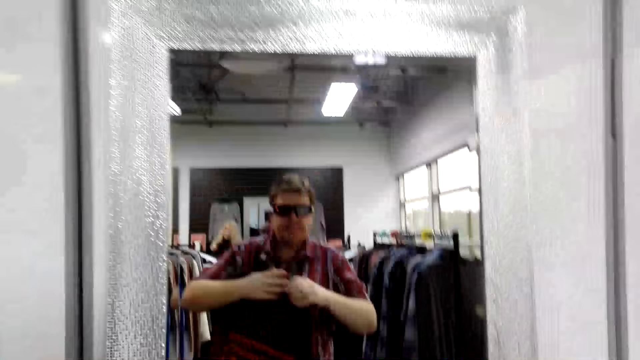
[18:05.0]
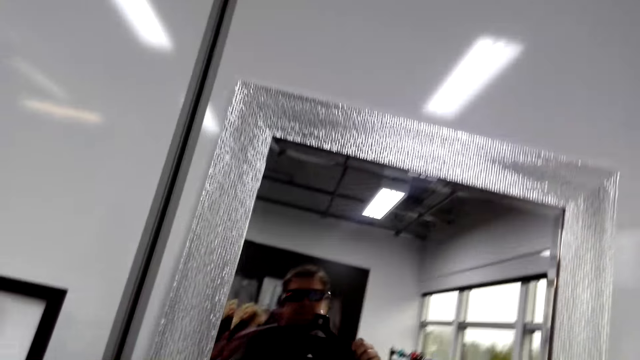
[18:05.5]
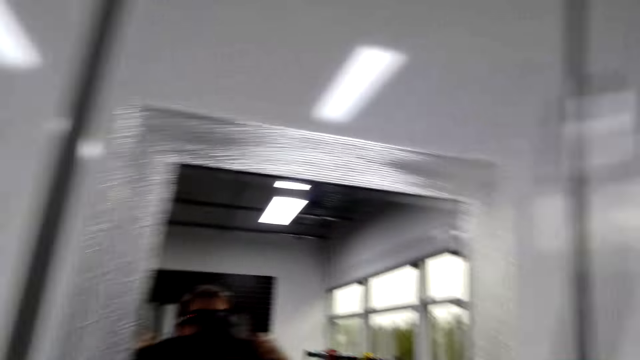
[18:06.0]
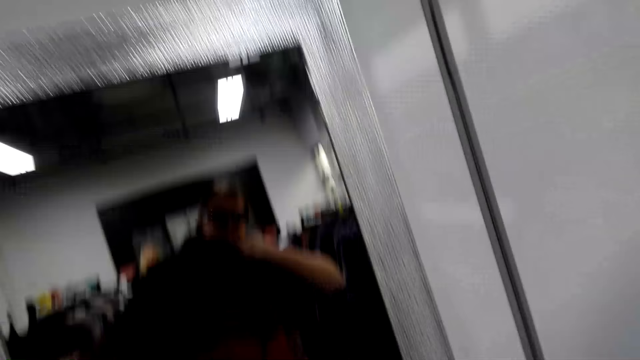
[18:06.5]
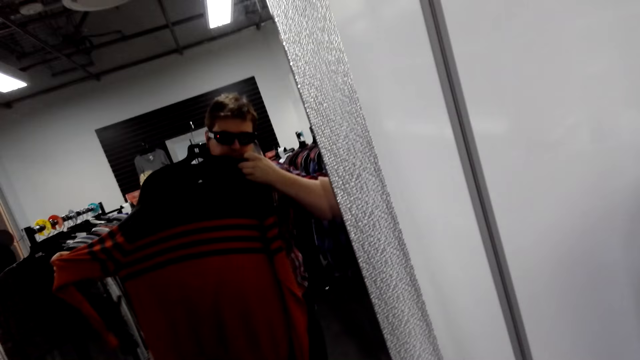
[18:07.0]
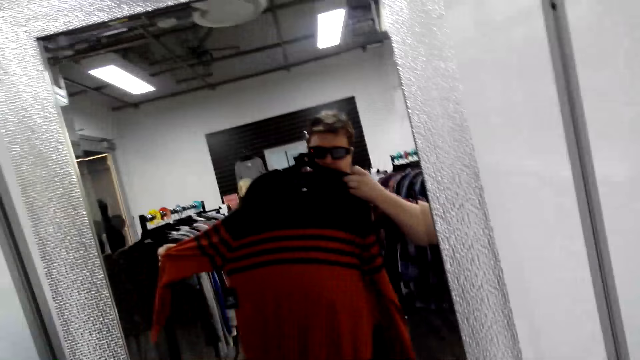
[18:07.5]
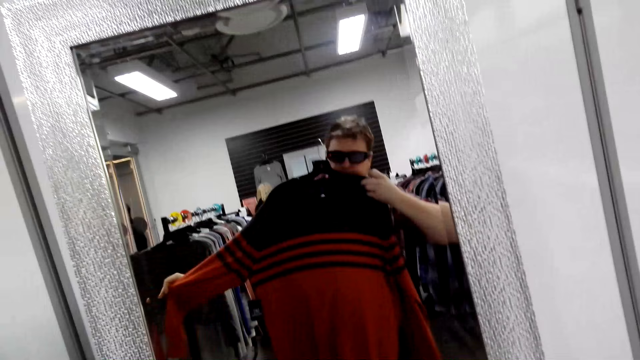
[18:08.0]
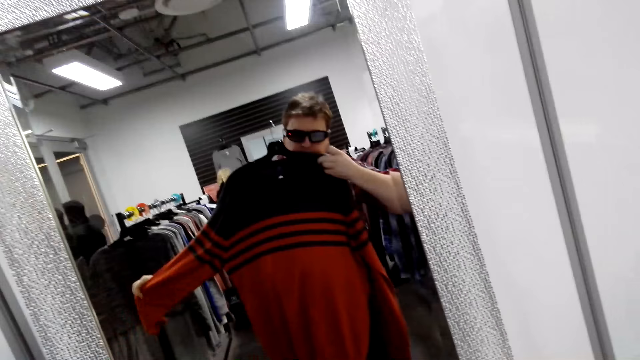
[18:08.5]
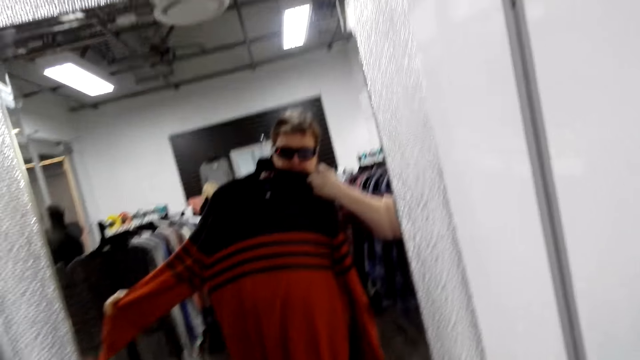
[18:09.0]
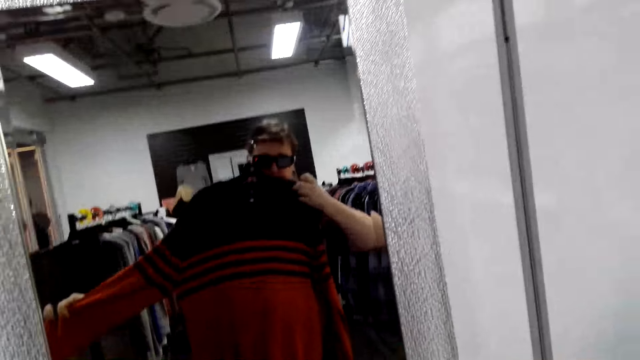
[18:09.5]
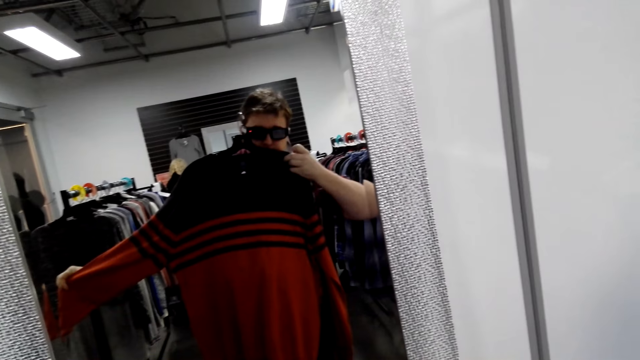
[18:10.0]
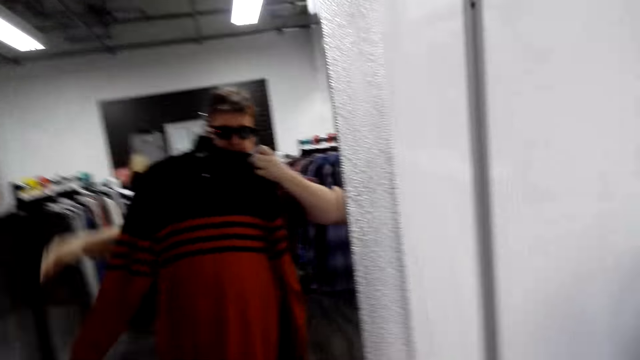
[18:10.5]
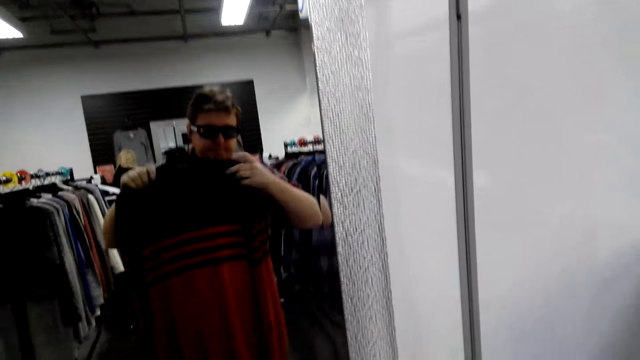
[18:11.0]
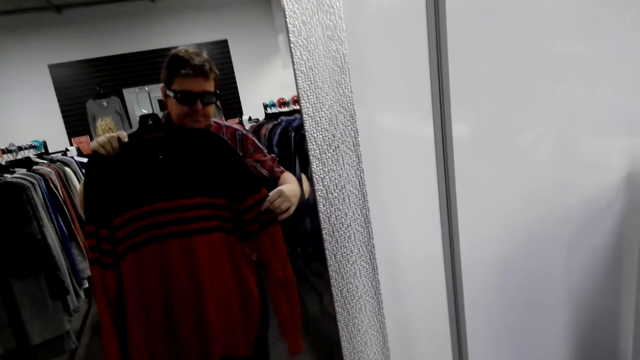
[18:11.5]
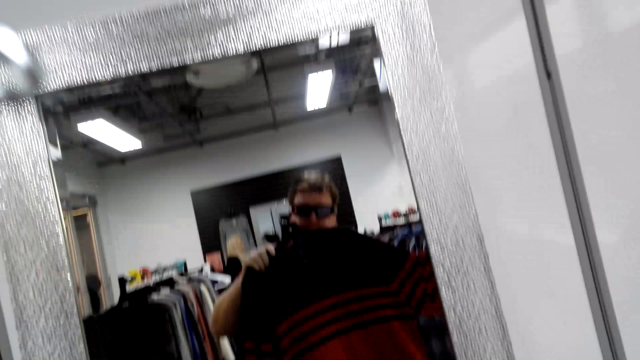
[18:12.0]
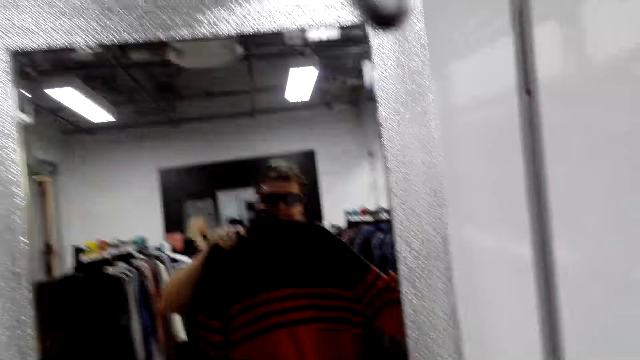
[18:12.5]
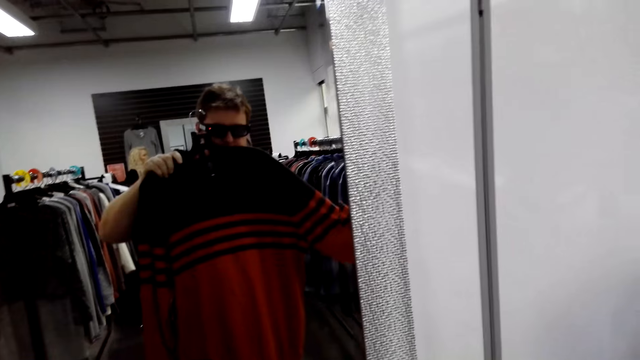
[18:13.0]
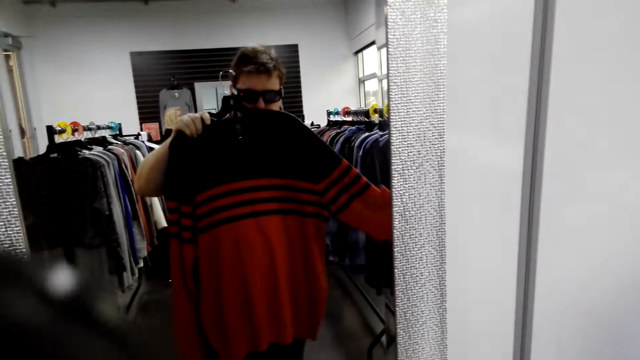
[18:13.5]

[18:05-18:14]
The camera wearer looks at himself in the mirror.

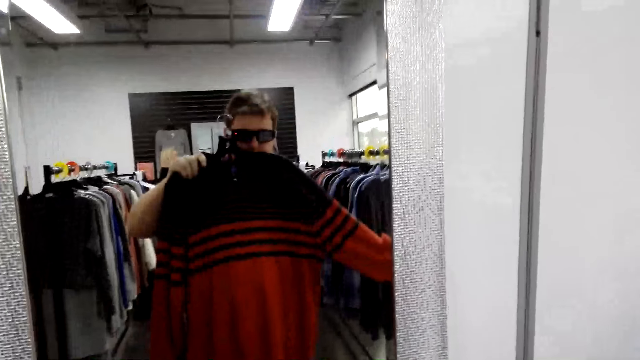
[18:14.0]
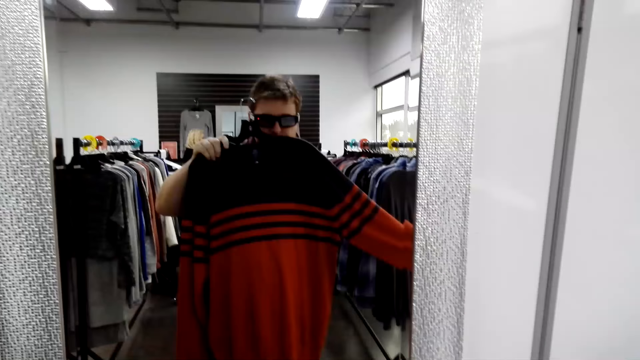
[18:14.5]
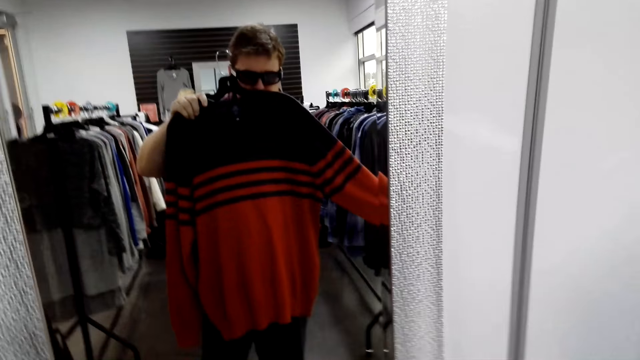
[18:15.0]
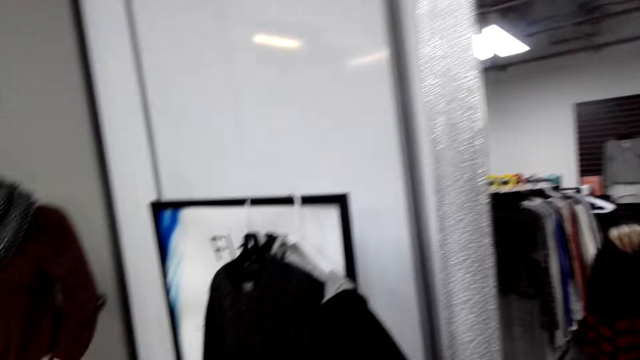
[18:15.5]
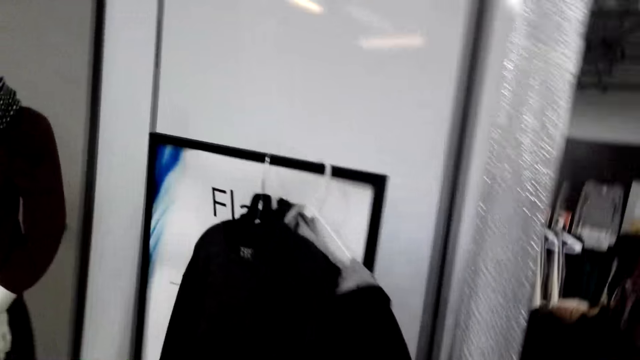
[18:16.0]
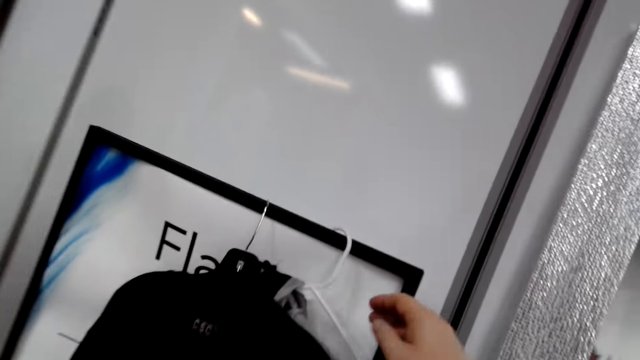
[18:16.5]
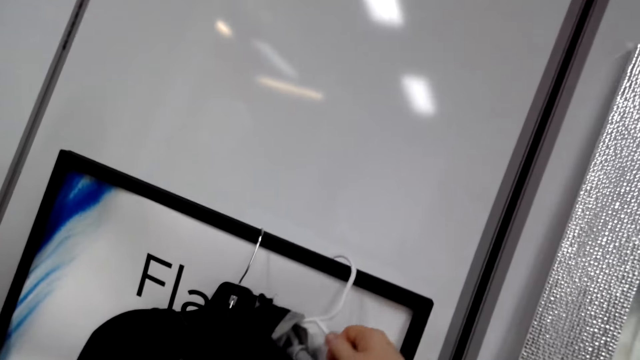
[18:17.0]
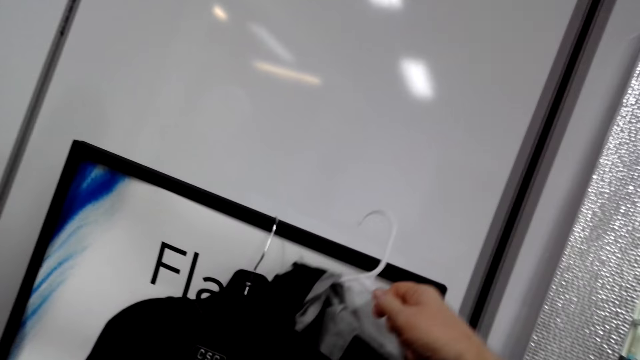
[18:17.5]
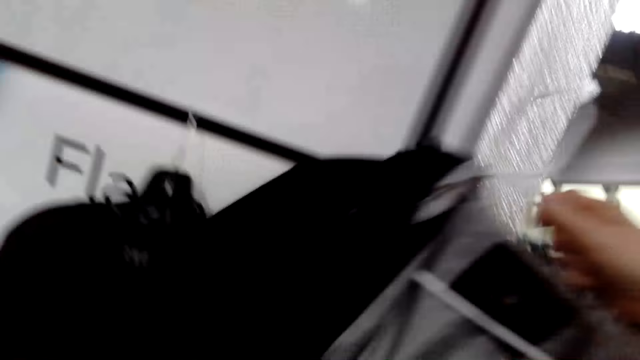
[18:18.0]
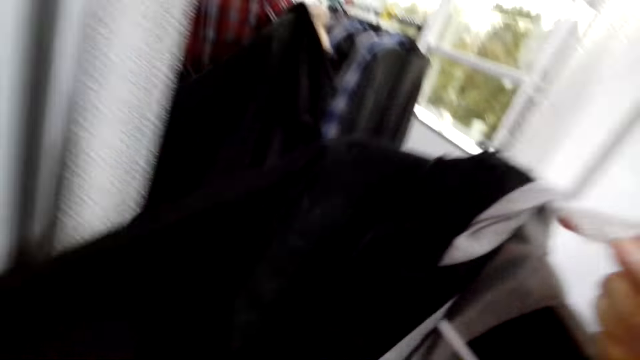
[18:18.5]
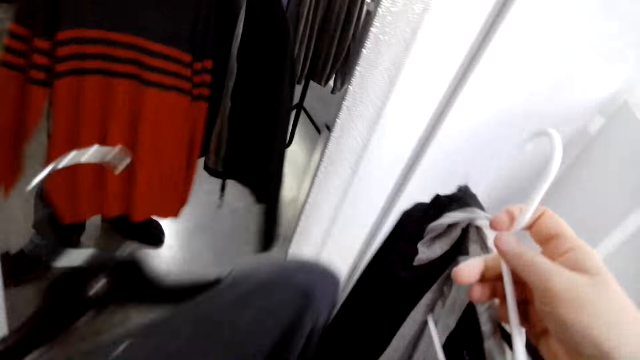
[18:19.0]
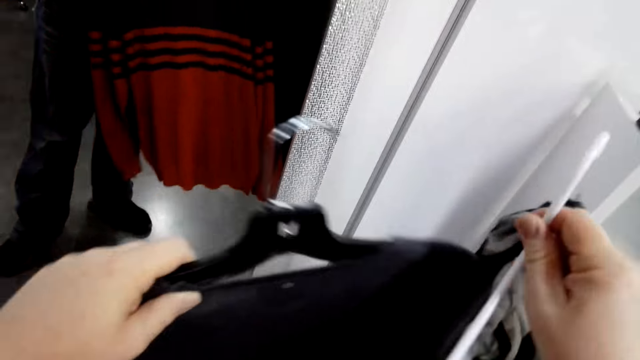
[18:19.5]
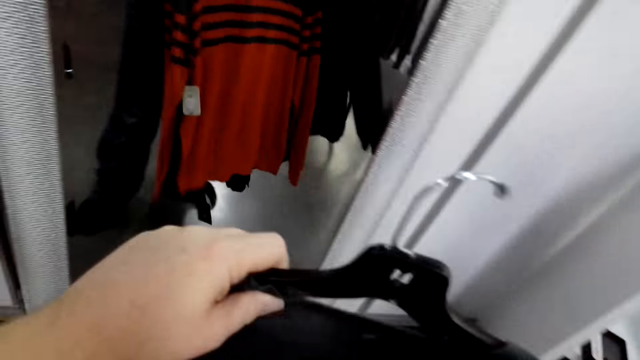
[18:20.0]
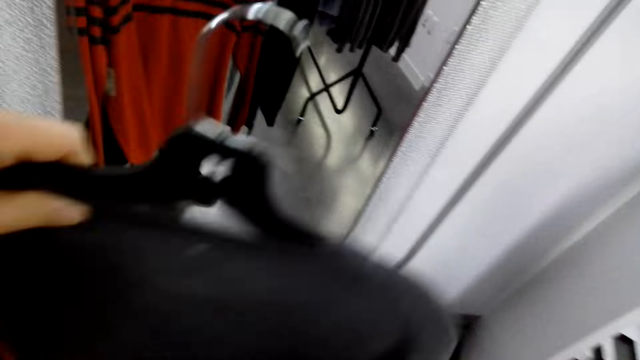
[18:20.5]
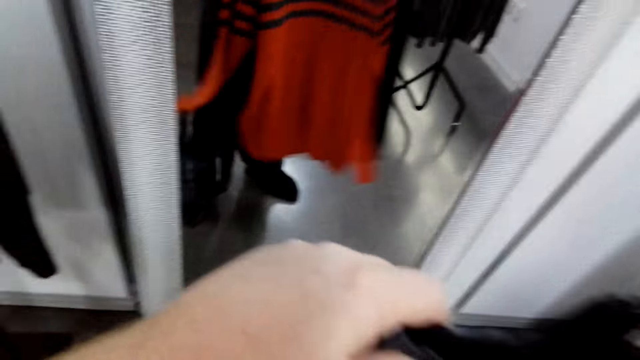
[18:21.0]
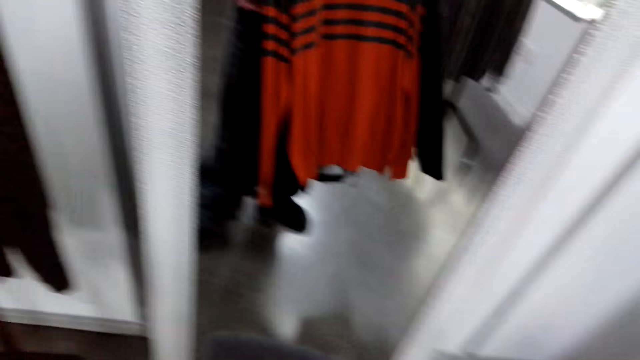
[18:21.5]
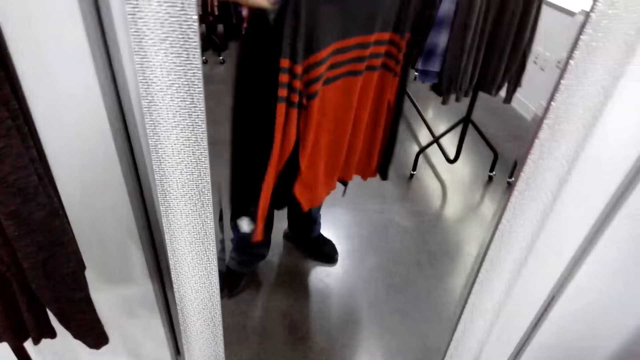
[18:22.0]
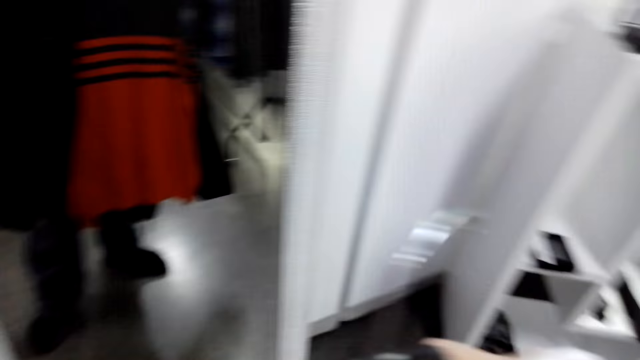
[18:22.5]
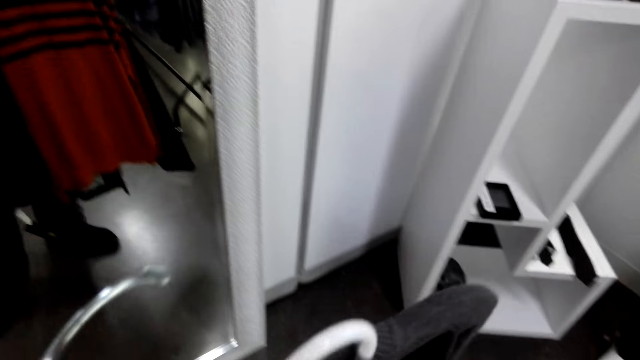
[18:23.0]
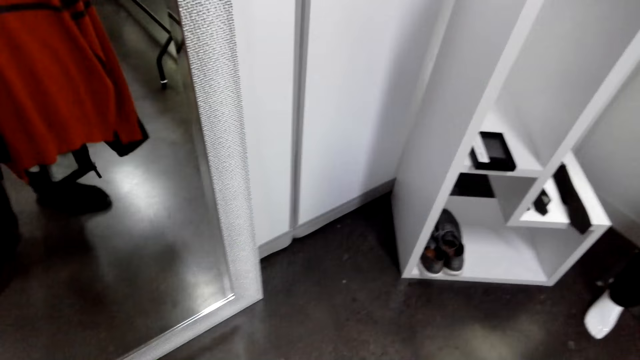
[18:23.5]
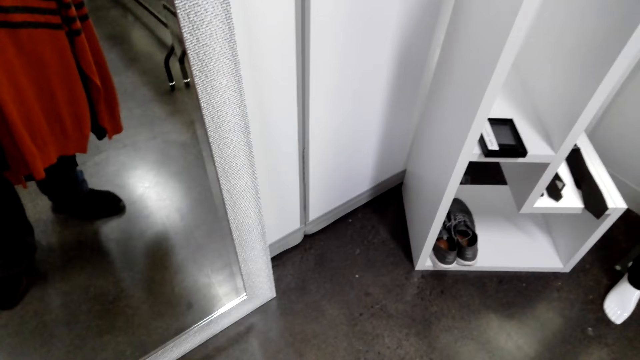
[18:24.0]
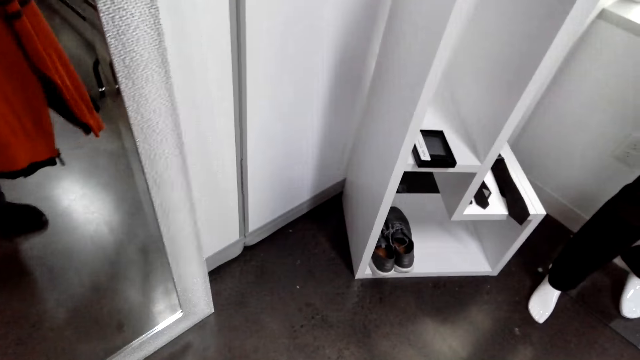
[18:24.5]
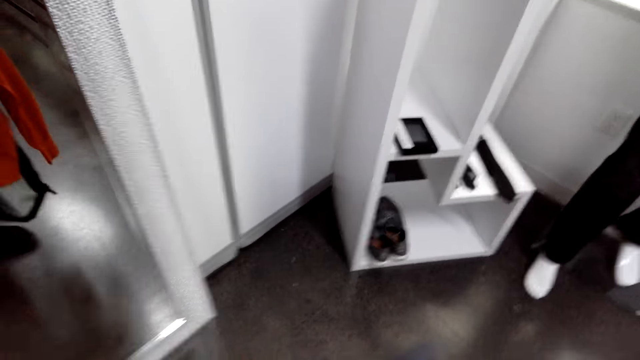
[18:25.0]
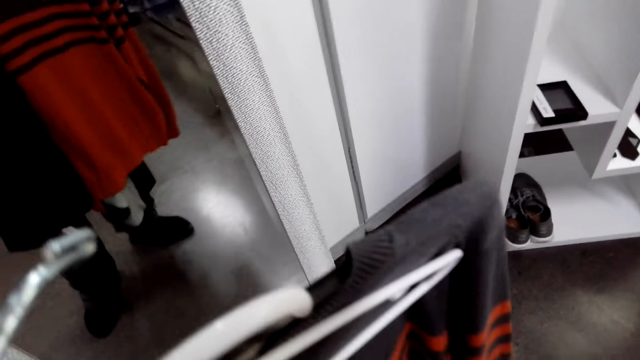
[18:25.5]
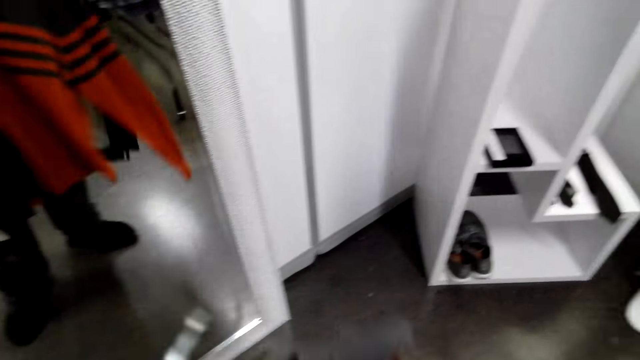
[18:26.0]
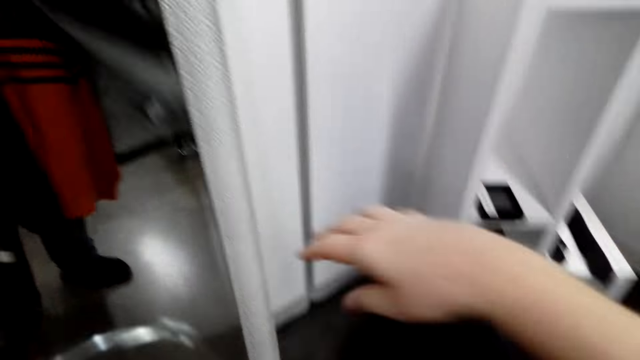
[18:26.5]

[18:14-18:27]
The camera wearer moves towards the board. They pick clothes. They remove the hanger from the board. They inspect the clothes. They arrange the clothes.
